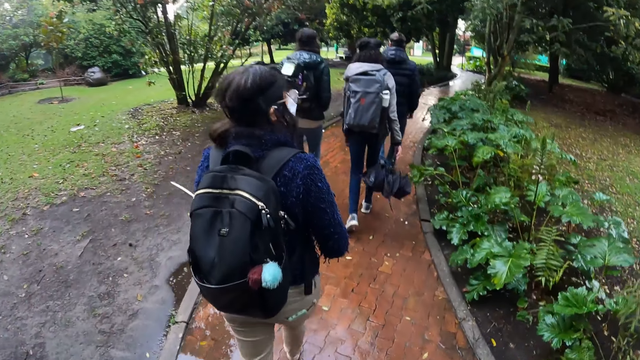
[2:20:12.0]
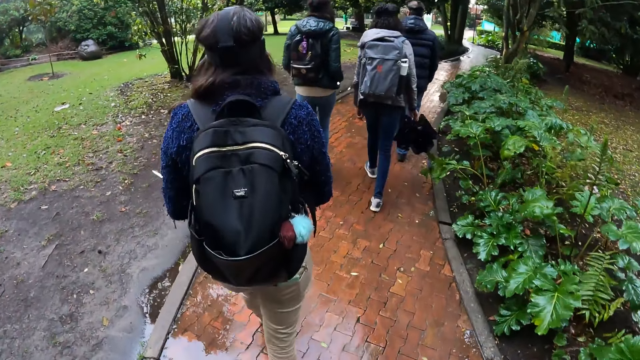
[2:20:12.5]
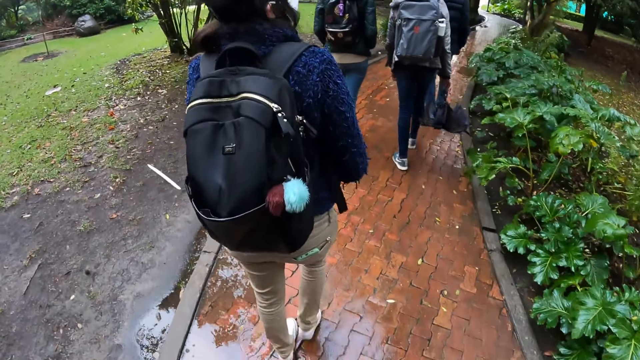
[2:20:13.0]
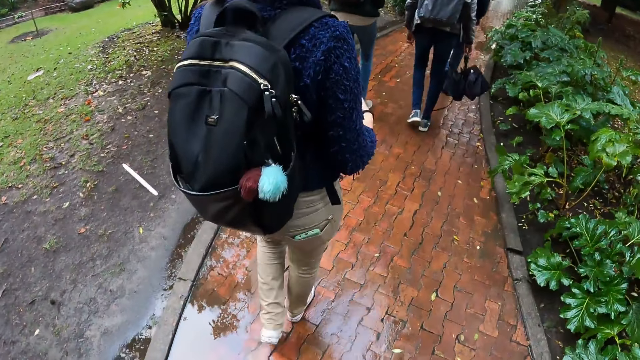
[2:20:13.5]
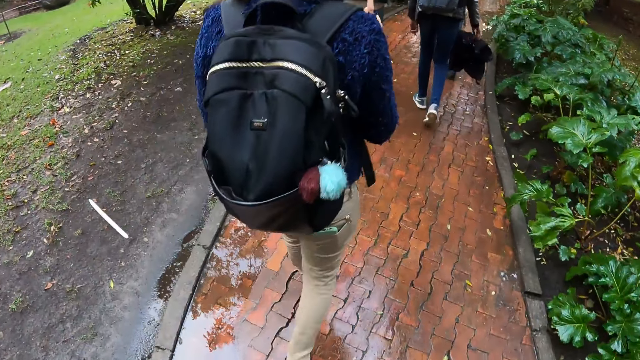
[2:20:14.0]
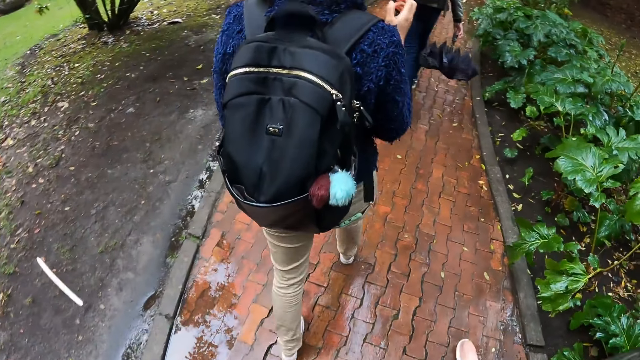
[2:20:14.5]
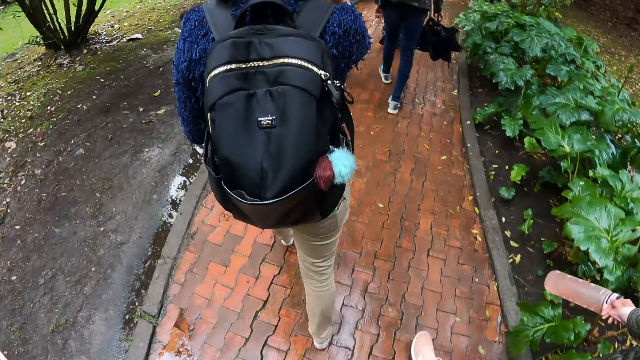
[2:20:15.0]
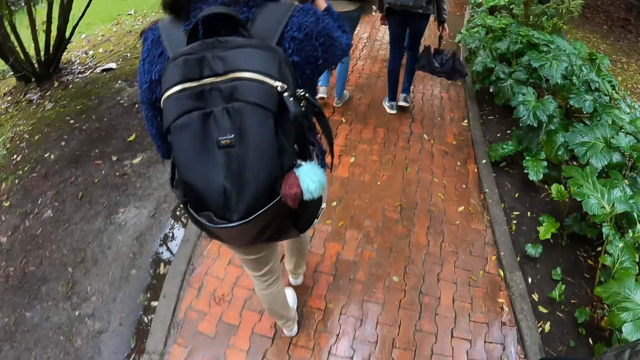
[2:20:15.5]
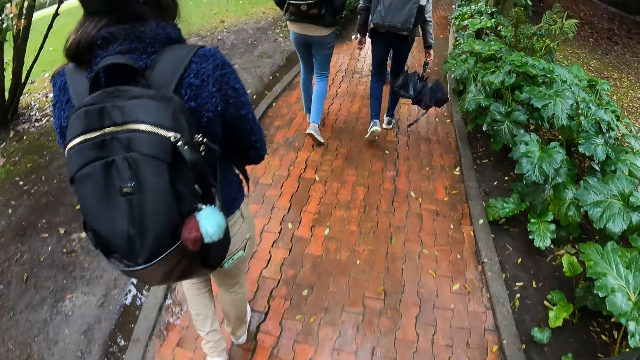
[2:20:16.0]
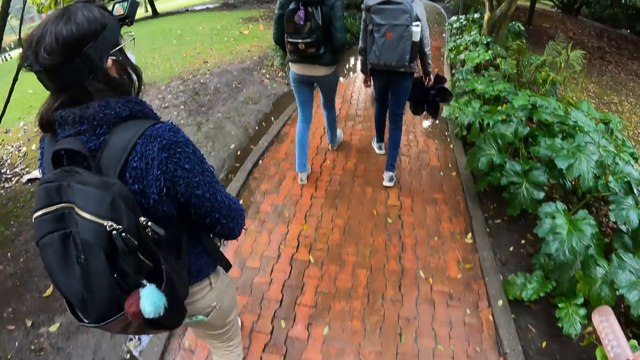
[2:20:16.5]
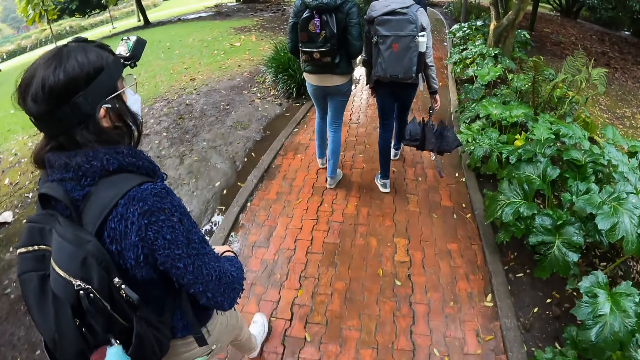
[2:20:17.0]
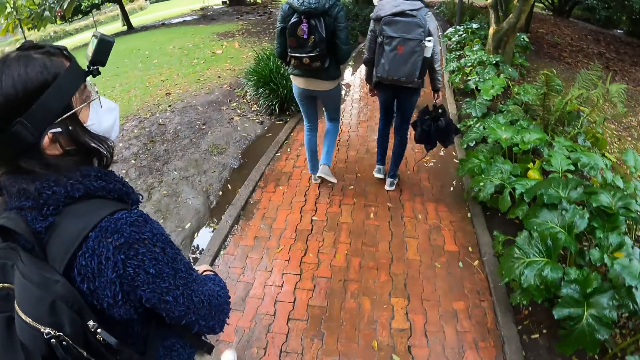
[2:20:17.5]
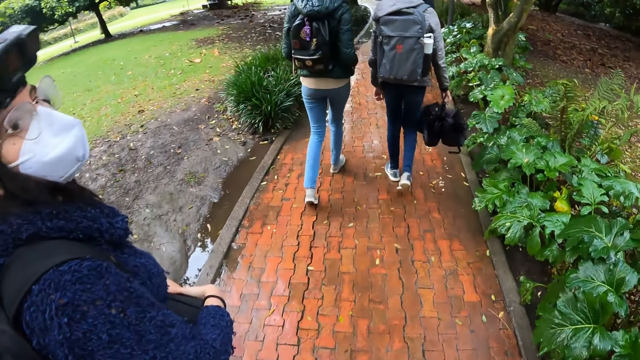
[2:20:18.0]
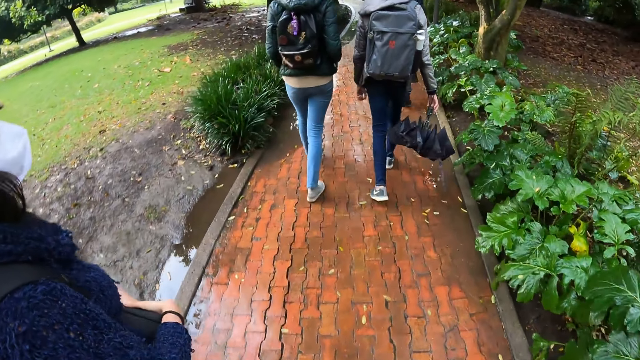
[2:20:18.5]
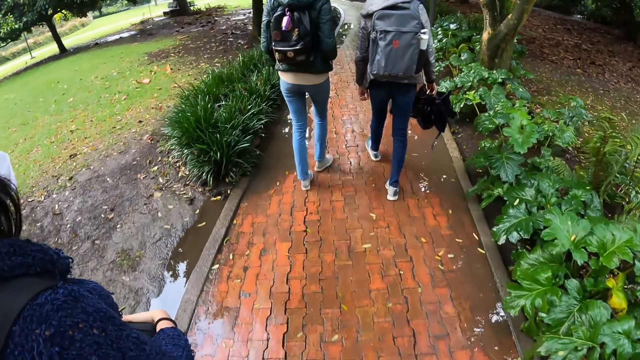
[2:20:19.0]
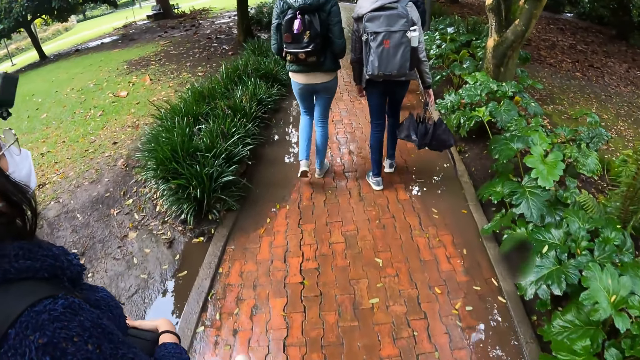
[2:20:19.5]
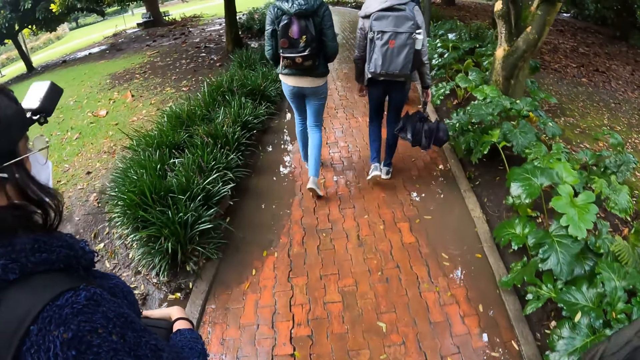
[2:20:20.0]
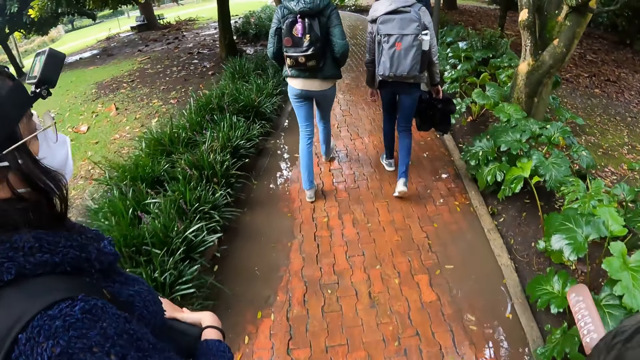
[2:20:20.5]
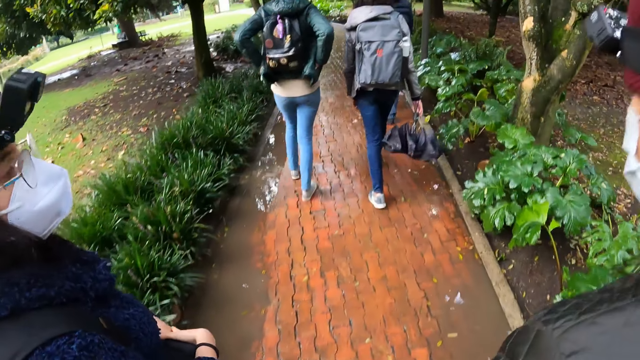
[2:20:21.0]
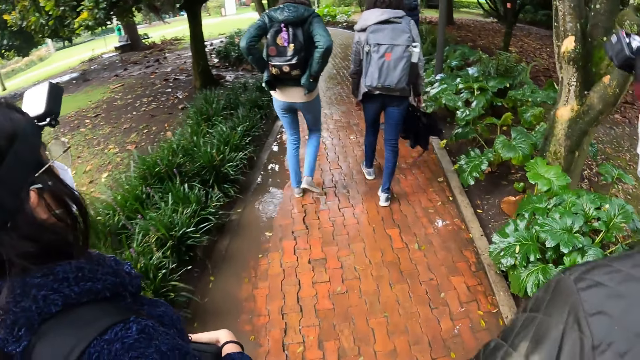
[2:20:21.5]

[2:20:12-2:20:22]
The woman interacts with the camera wearer. She gestures with the hand. She holds the box in her right hand with both hands.

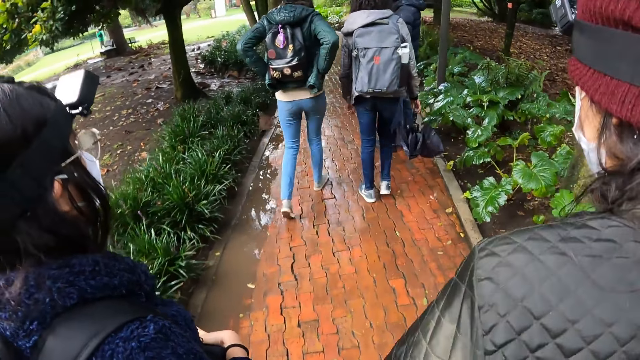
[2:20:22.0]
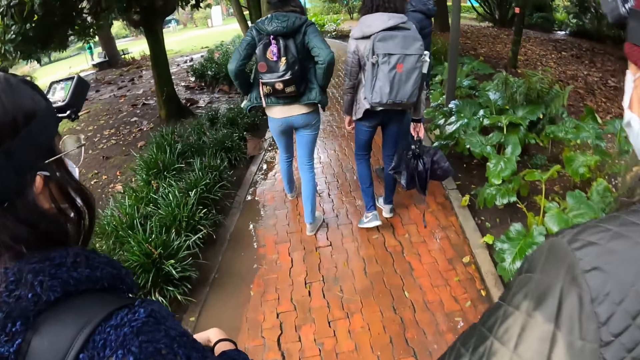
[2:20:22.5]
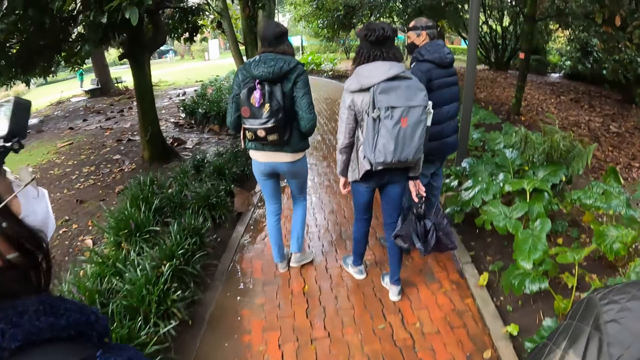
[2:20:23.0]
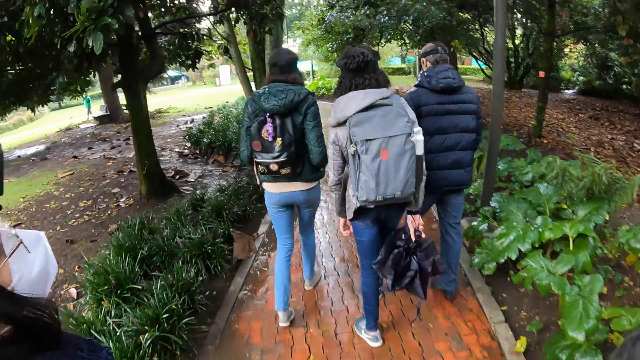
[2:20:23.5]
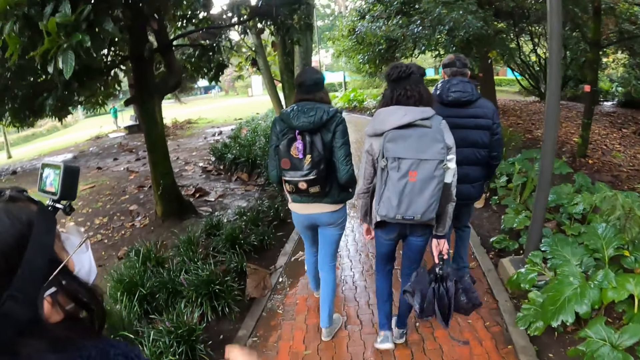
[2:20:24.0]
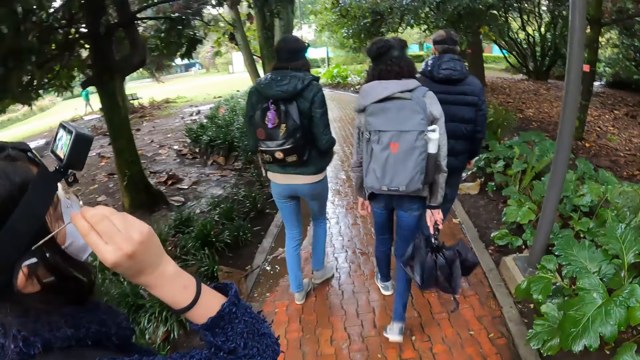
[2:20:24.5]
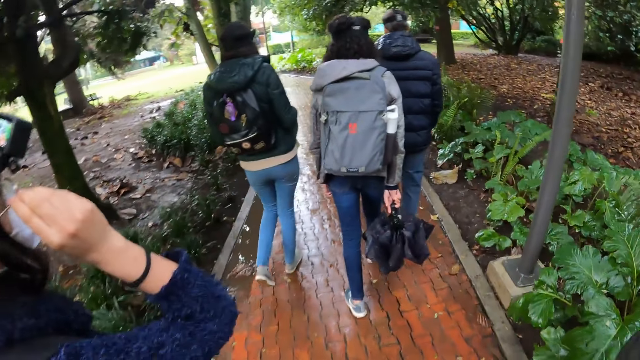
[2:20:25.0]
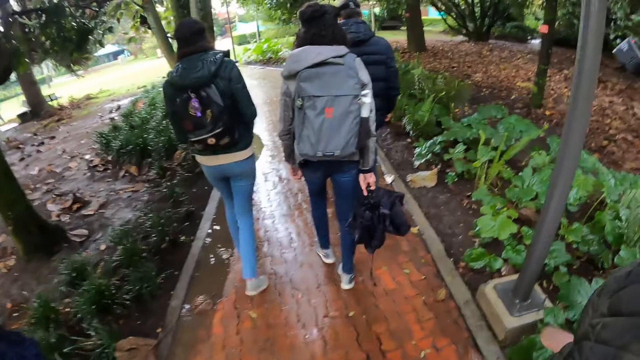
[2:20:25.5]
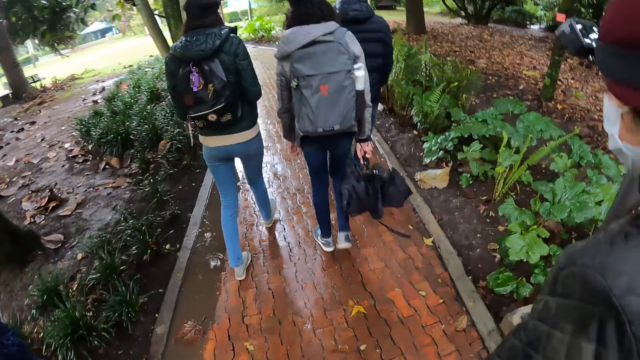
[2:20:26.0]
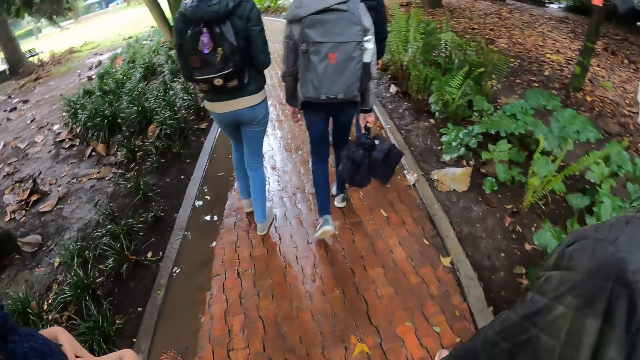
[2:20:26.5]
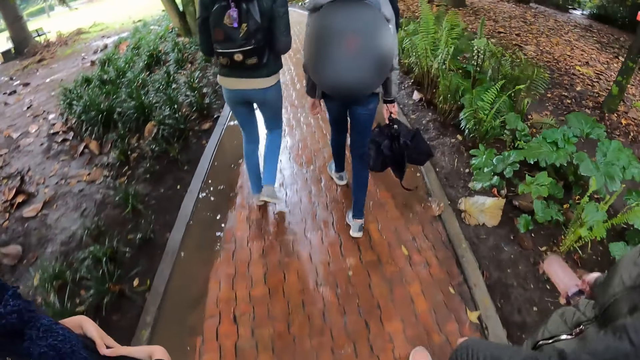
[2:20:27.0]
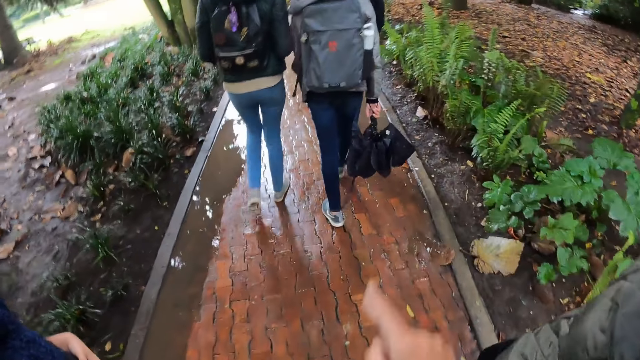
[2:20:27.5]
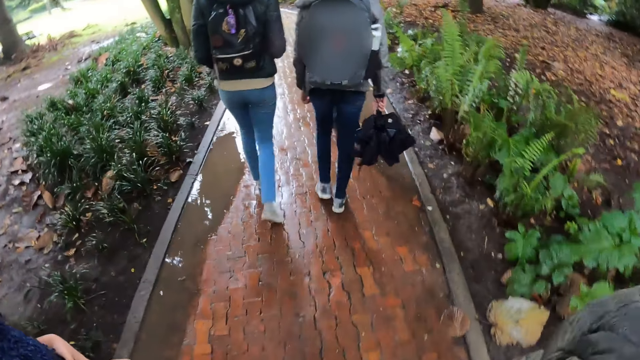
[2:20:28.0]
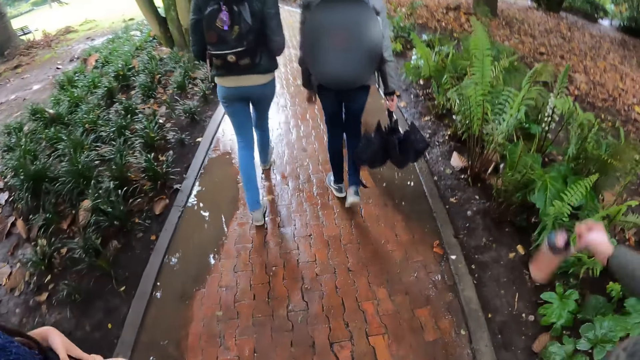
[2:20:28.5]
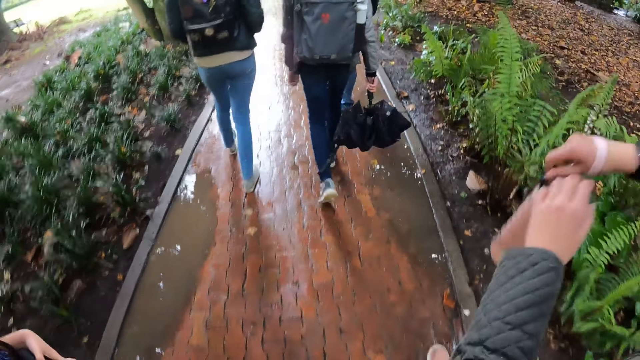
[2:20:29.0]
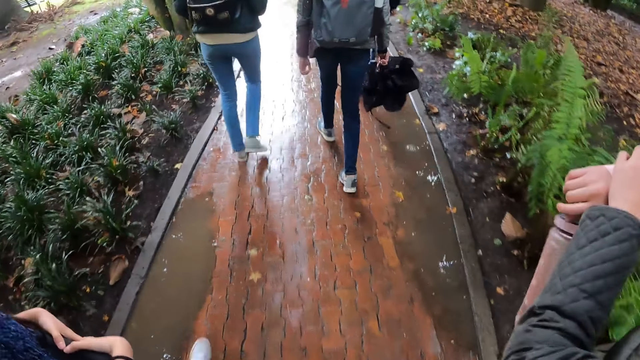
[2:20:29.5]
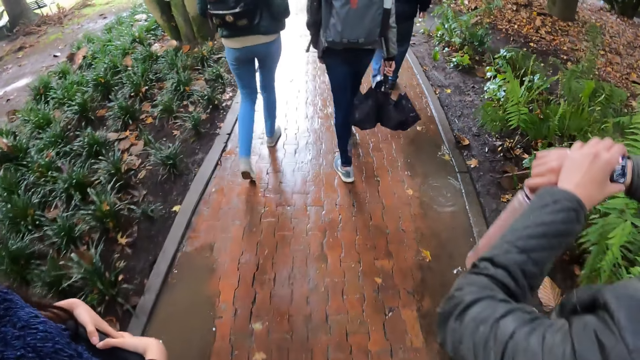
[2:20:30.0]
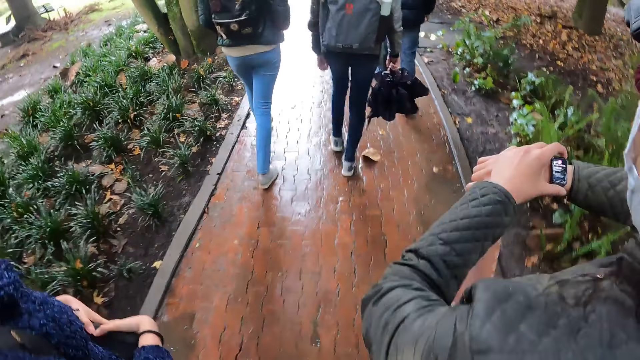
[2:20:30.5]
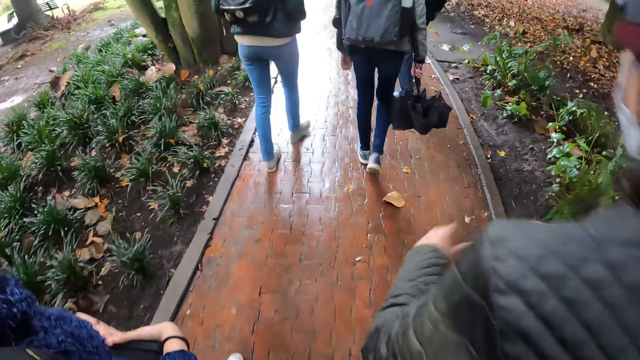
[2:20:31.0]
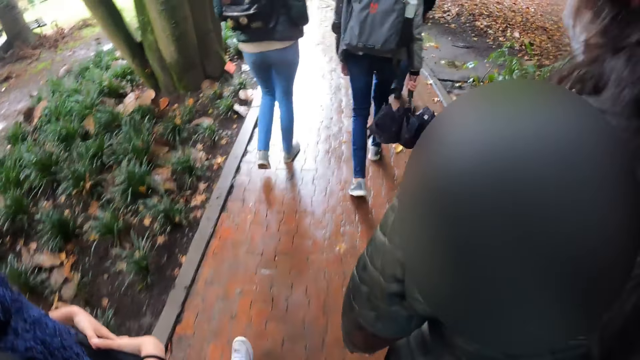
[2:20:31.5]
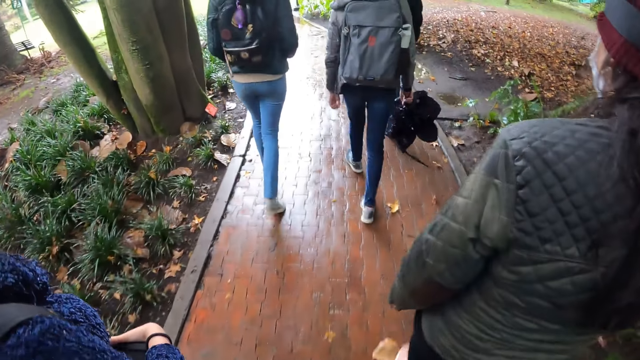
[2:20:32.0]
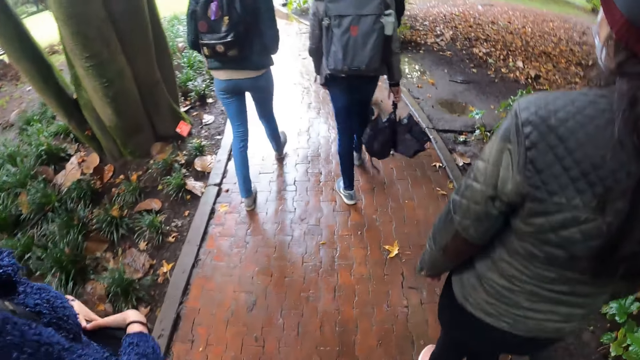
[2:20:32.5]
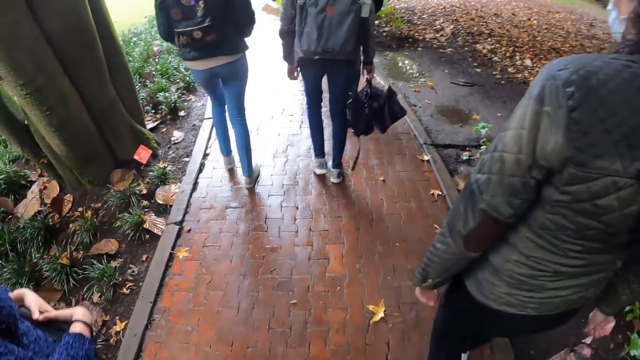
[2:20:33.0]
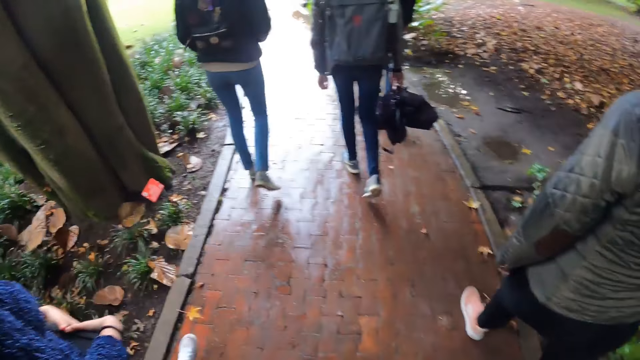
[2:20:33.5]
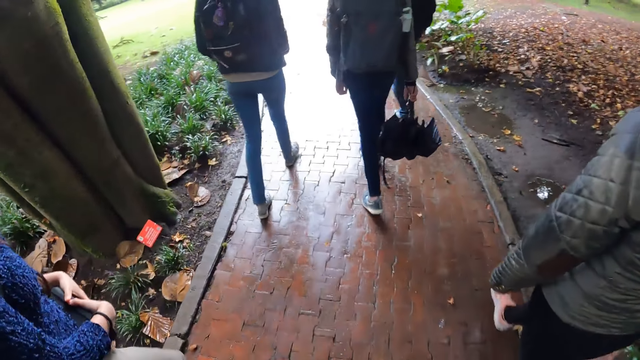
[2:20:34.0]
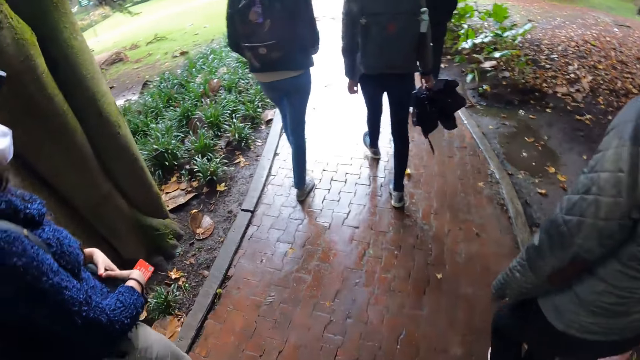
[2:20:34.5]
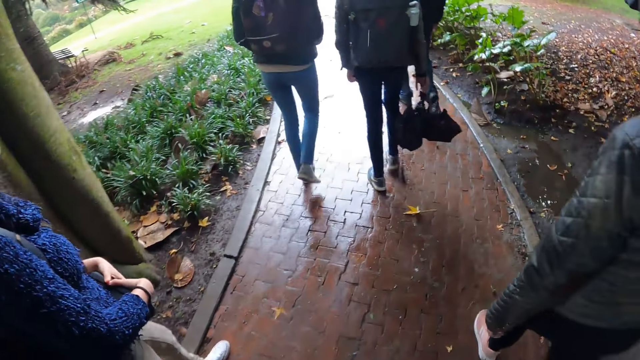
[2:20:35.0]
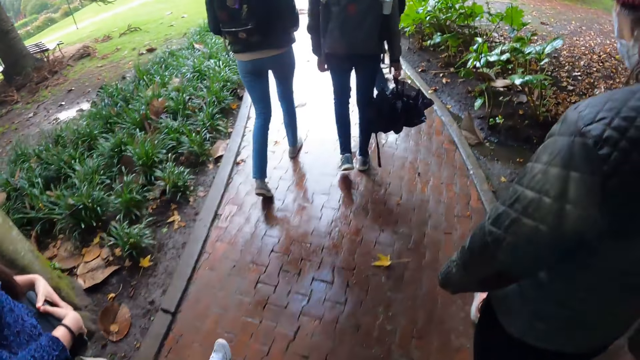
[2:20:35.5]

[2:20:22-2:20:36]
The woman adjusts the pair of glasses on her face with her right hand. She holds the shades and releases the hand from the shades. The camera wearer interacts with the woman and another woman. The other woman adjusts a watch on her right hand with her left hand.
